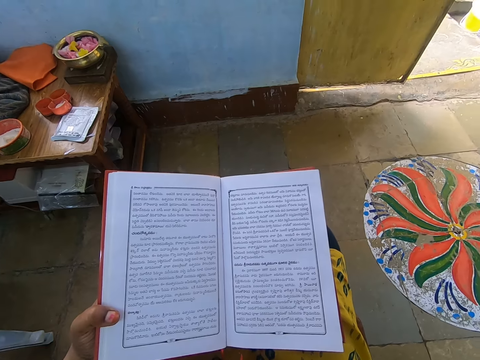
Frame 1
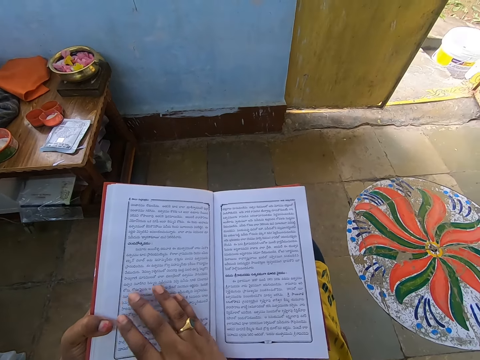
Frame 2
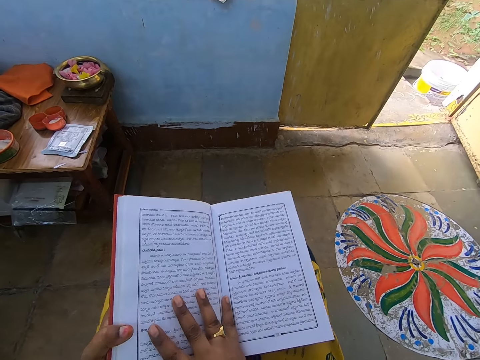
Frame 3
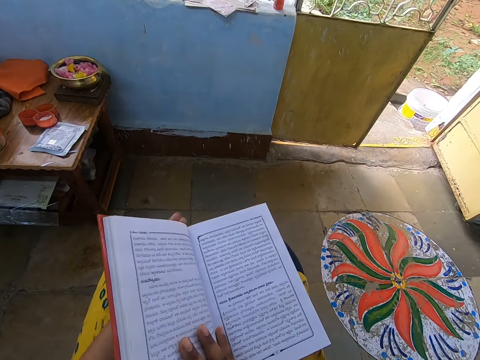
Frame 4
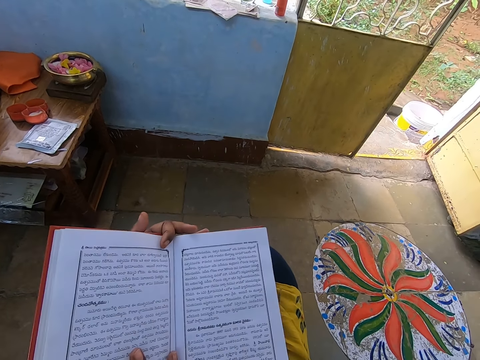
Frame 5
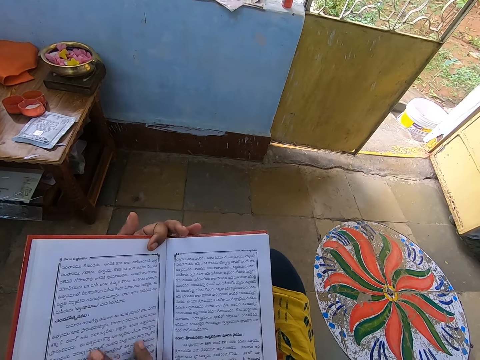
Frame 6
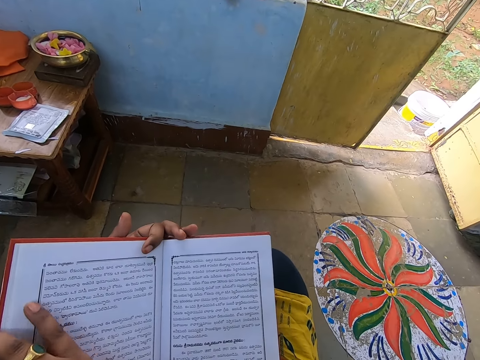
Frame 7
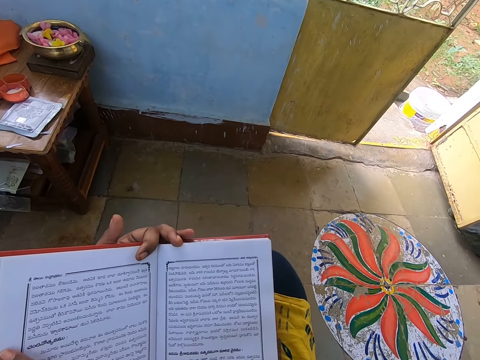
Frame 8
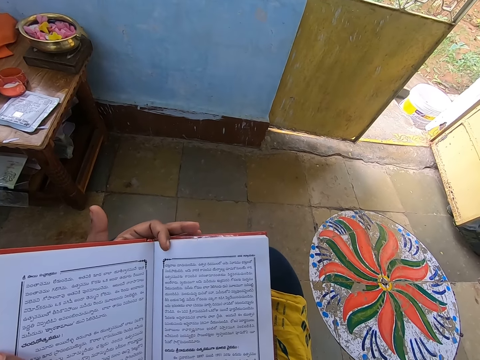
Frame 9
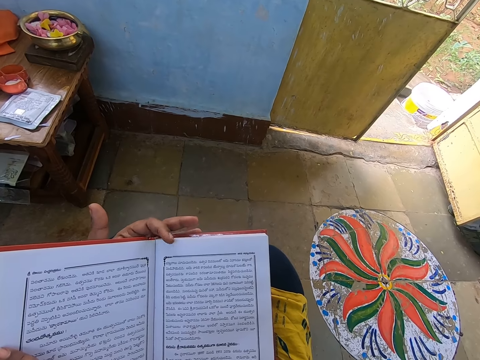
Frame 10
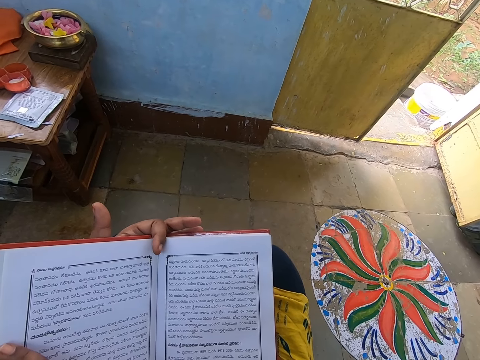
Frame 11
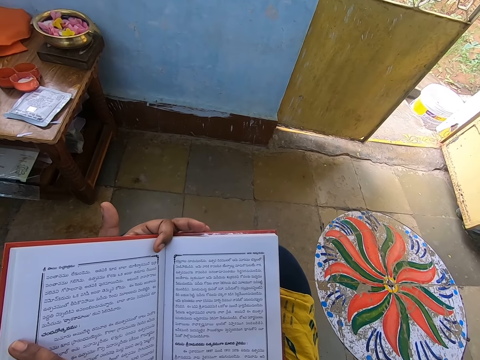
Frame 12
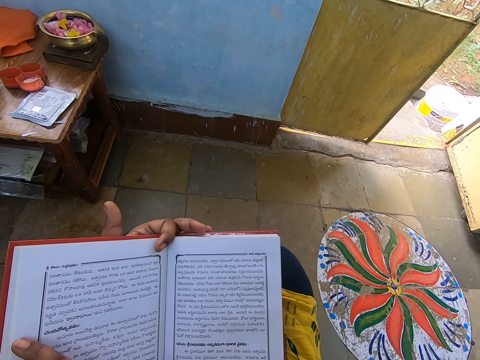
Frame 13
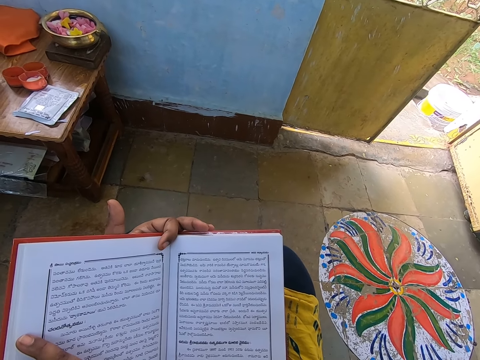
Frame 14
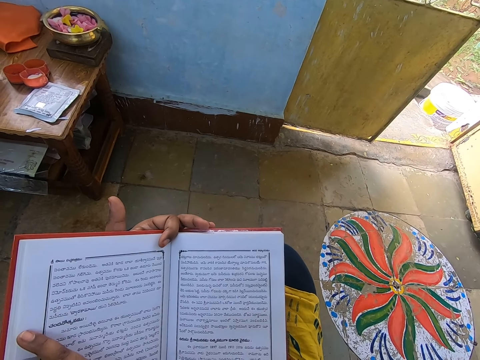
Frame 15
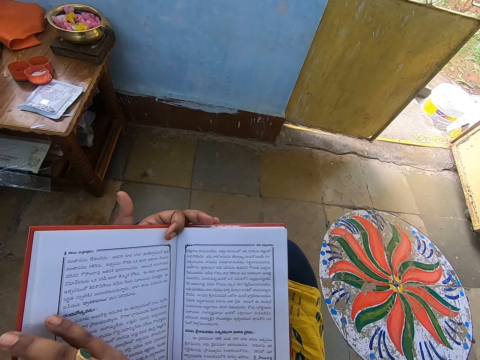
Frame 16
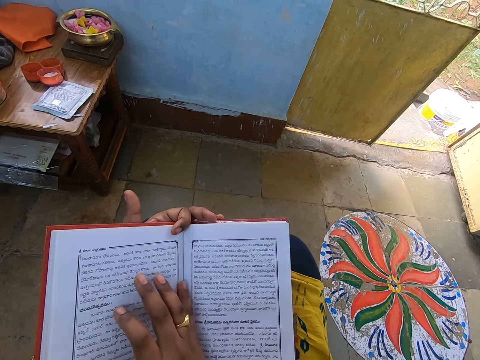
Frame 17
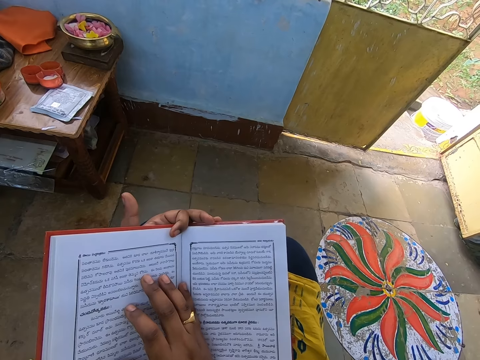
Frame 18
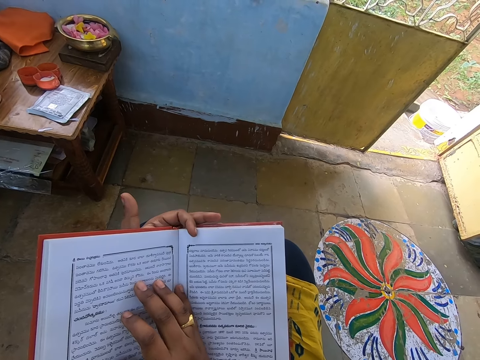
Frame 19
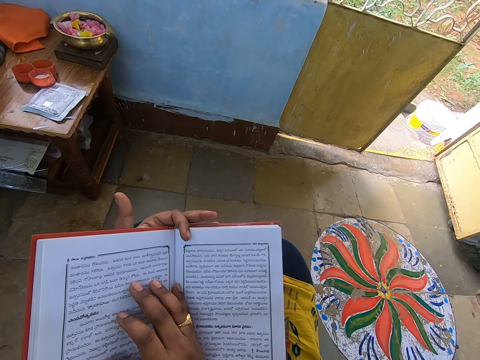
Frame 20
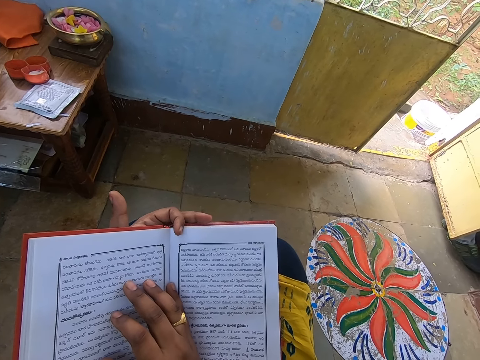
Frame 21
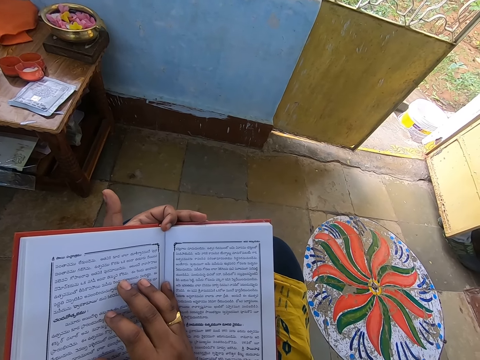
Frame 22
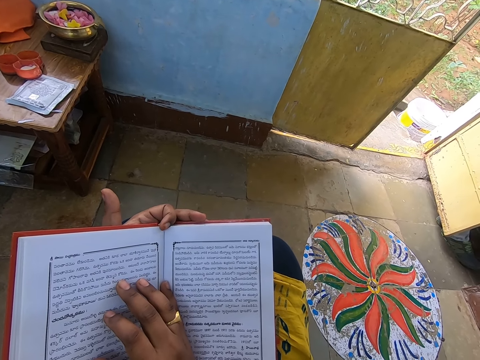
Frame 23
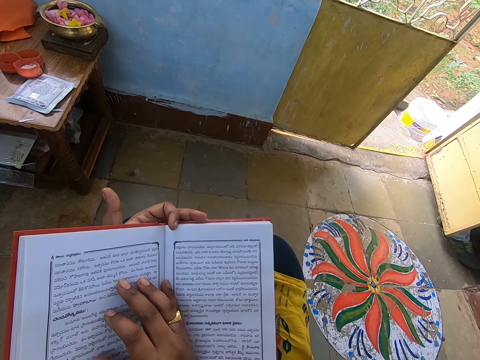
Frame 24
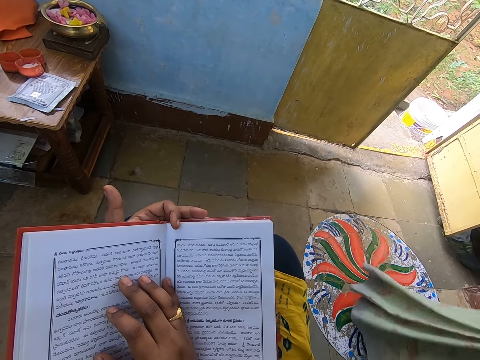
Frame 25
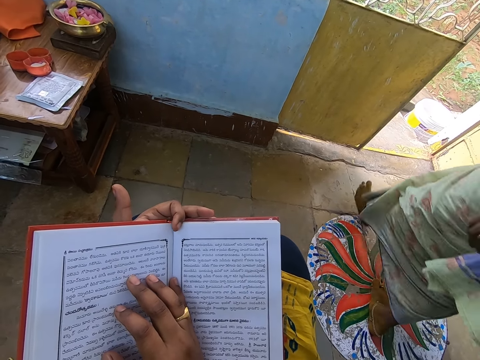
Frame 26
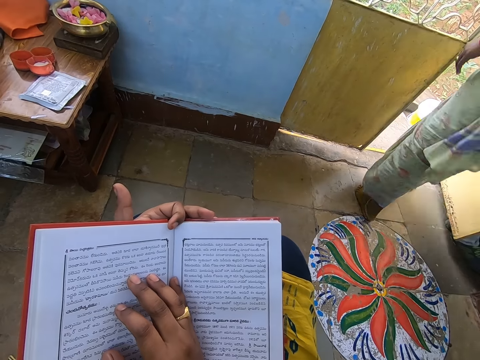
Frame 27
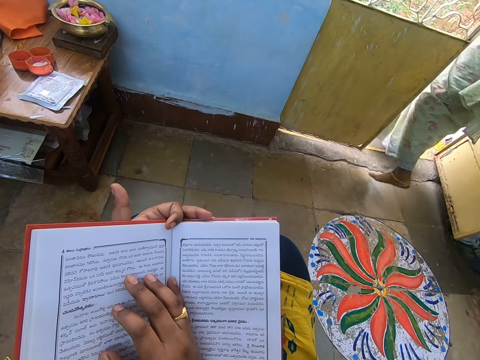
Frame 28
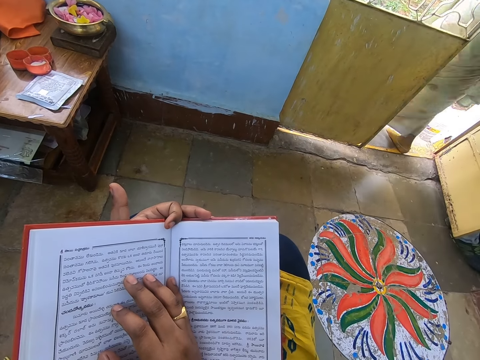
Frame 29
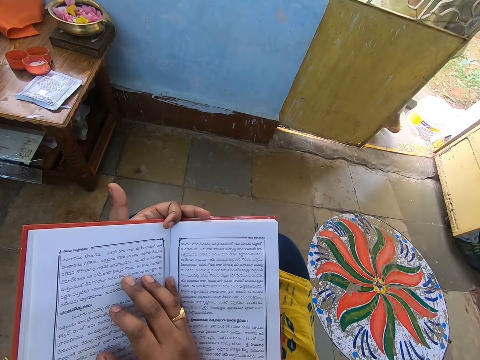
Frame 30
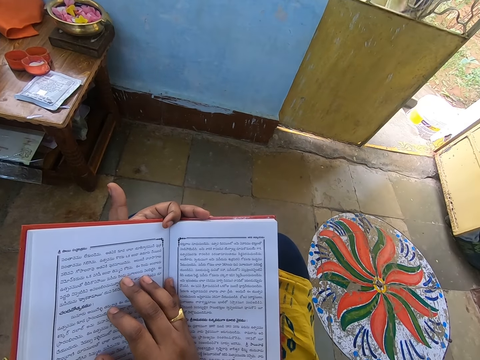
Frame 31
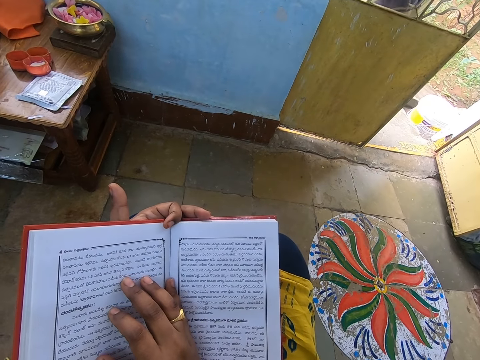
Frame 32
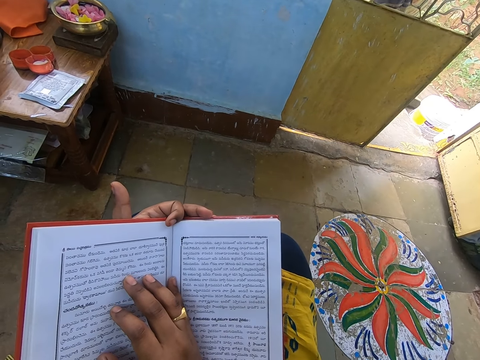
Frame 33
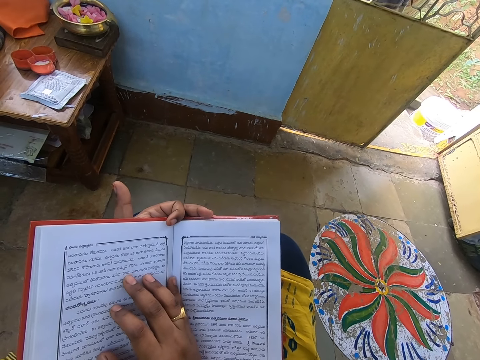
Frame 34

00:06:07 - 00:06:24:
The camera wearer adjusts the hand. A woman passes past the camera wearer.

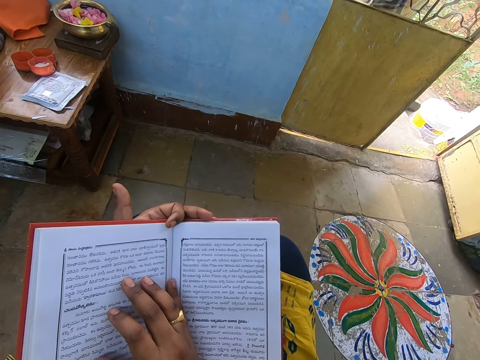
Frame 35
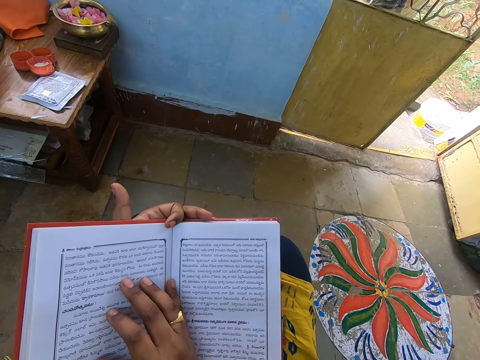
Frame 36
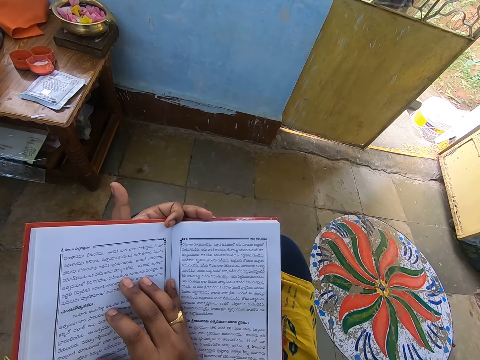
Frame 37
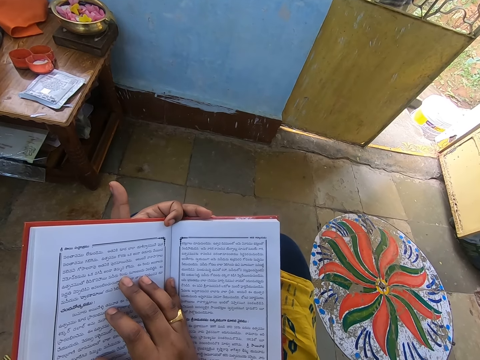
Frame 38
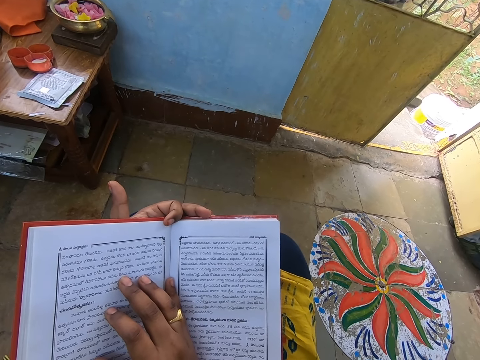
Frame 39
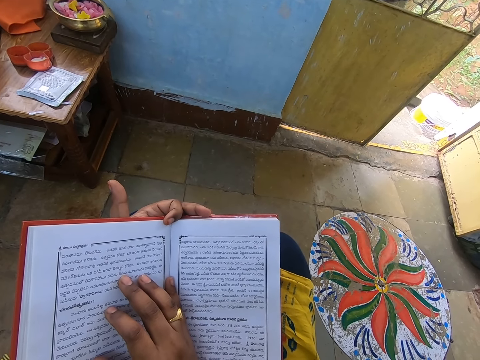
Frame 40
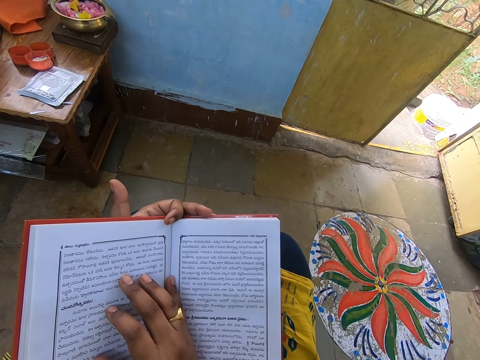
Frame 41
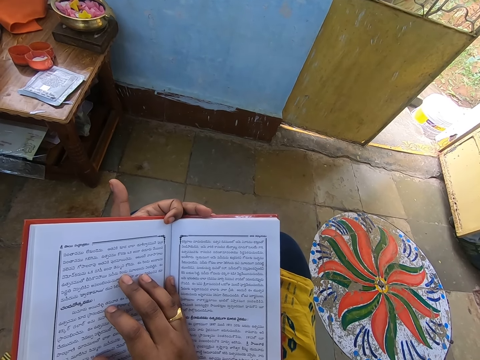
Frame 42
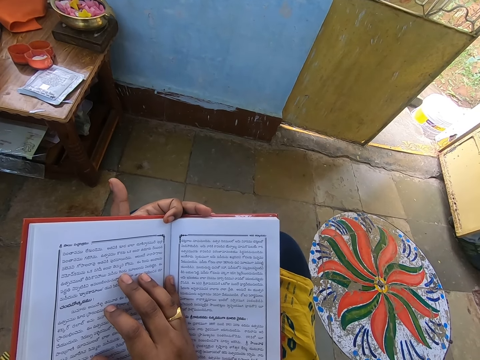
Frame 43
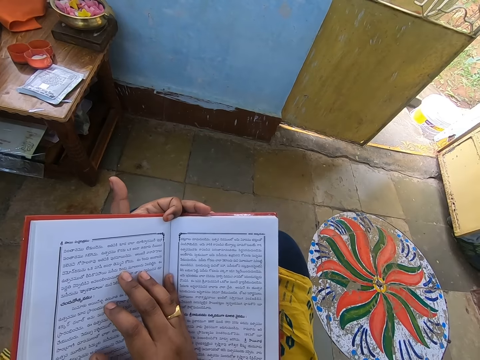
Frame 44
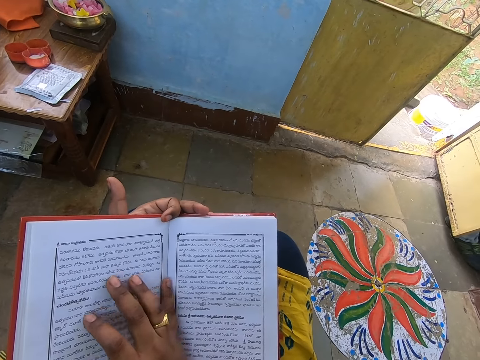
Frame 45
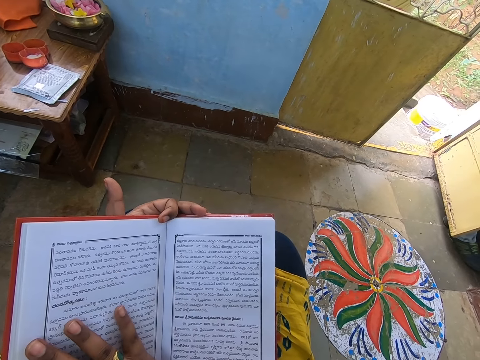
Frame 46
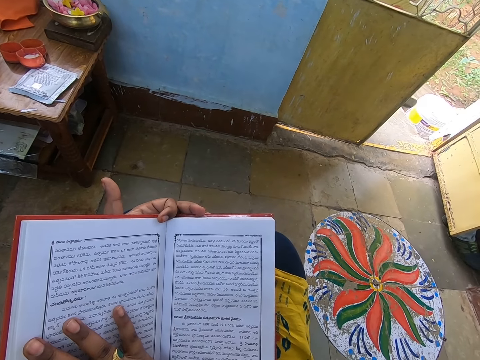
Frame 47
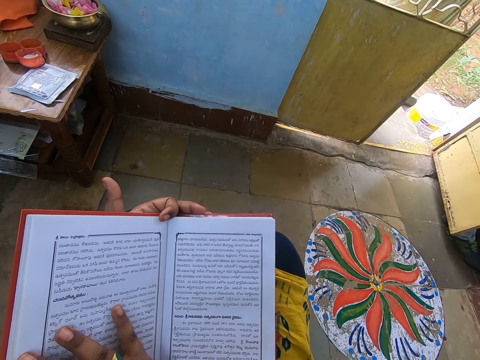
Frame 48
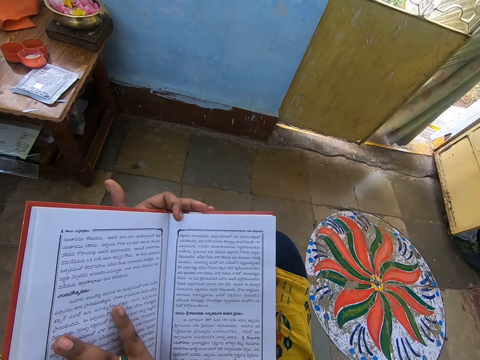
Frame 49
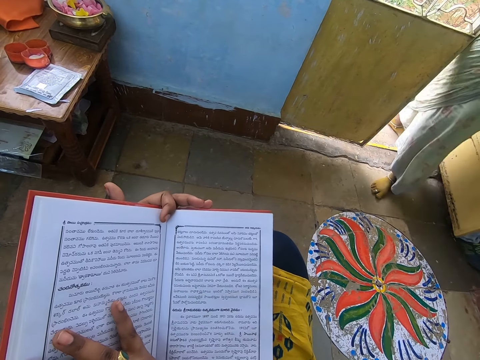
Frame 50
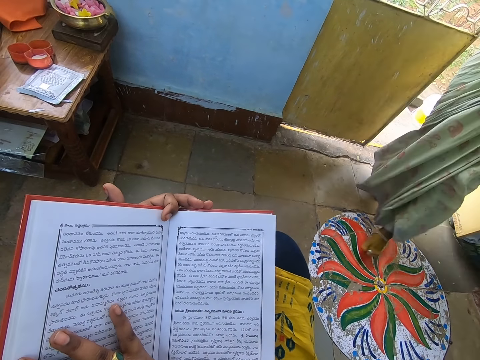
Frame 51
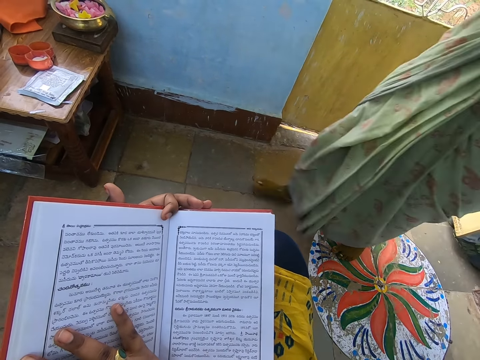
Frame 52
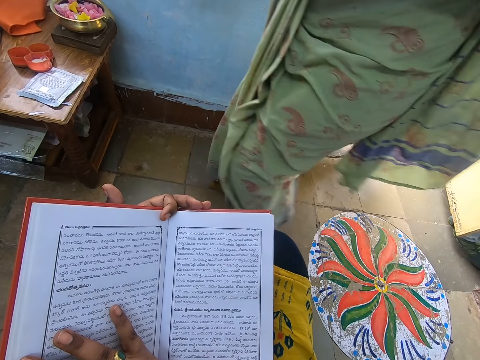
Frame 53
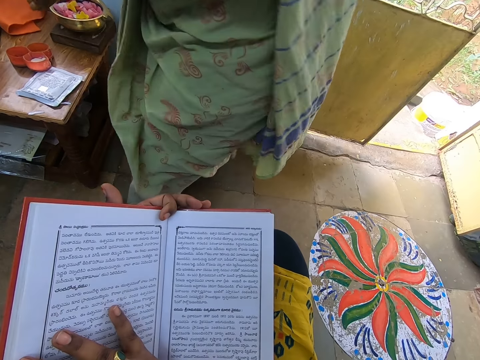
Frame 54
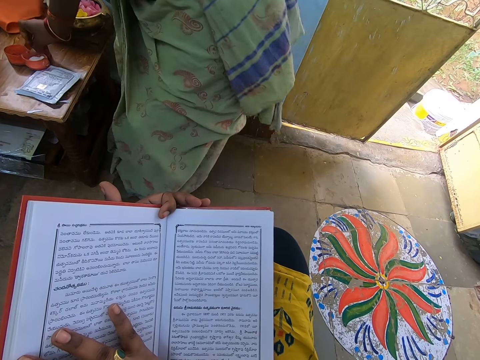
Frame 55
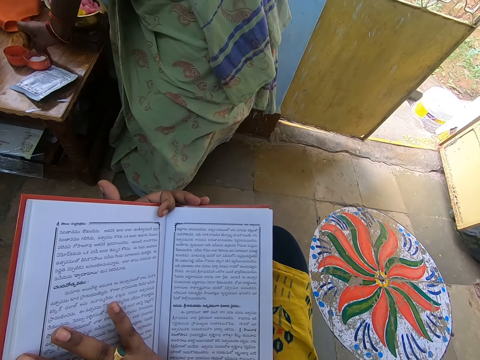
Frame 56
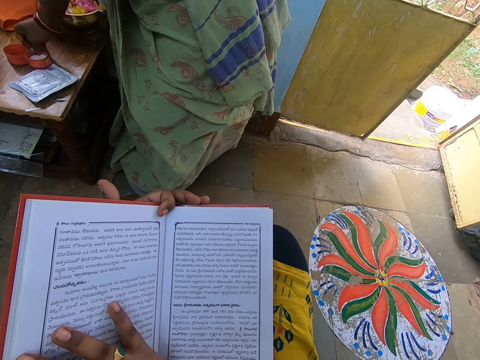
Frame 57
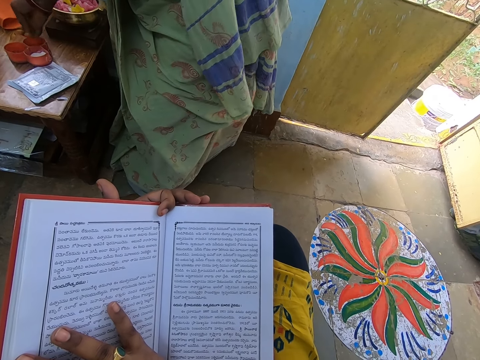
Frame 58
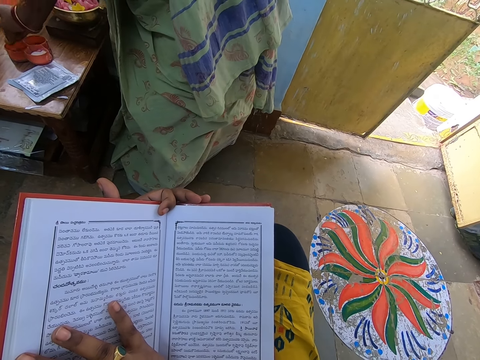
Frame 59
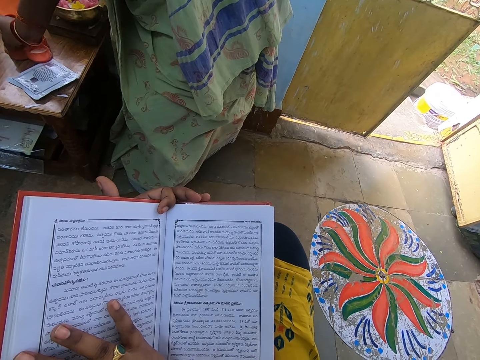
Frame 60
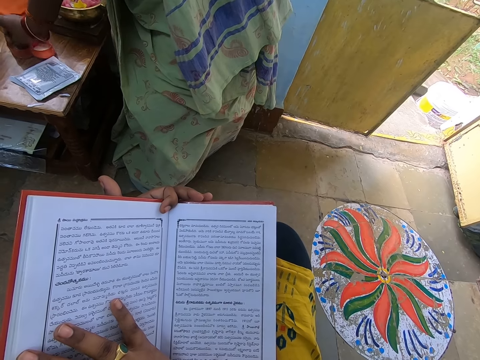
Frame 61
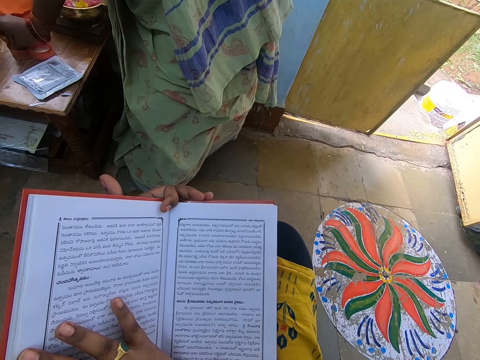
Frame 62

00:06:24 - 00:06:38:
A woman walks in front of the camera wearer. The woman drops stones in some cups on the table with her left hand.
